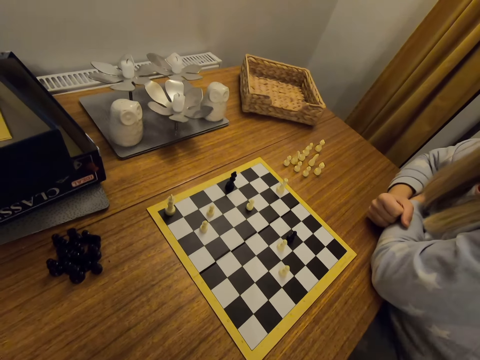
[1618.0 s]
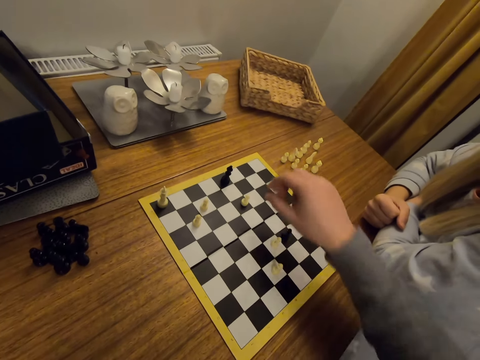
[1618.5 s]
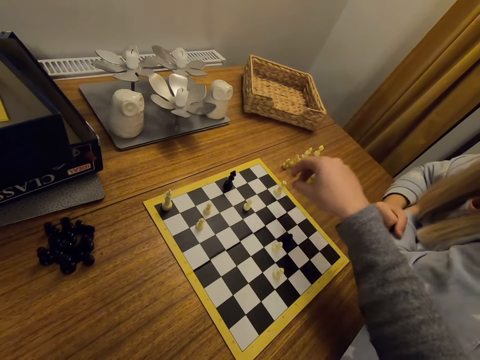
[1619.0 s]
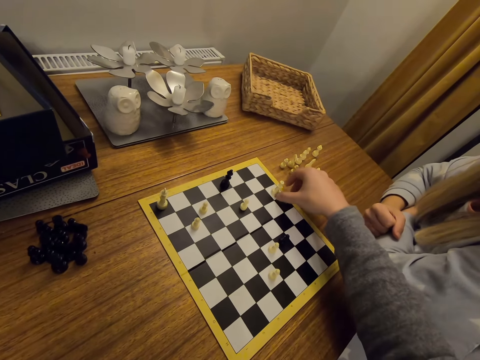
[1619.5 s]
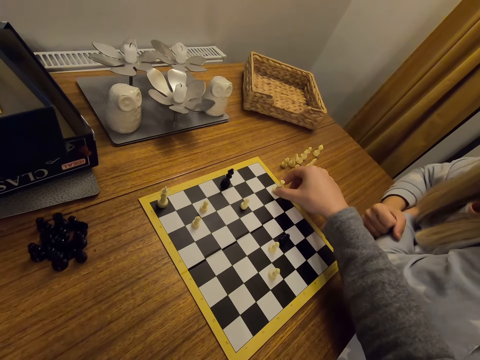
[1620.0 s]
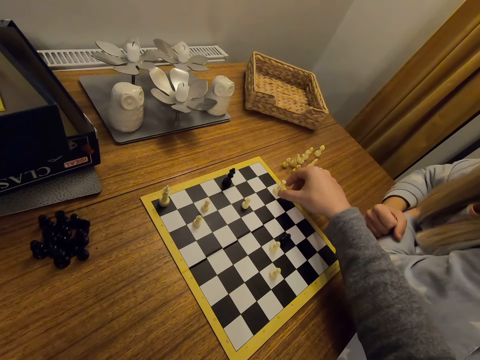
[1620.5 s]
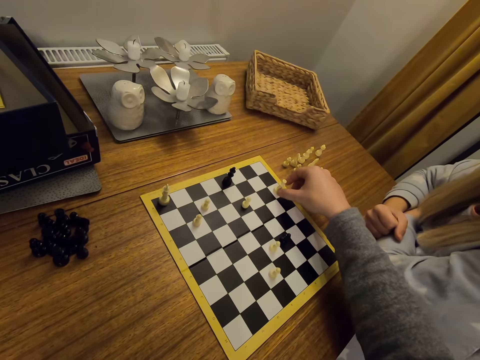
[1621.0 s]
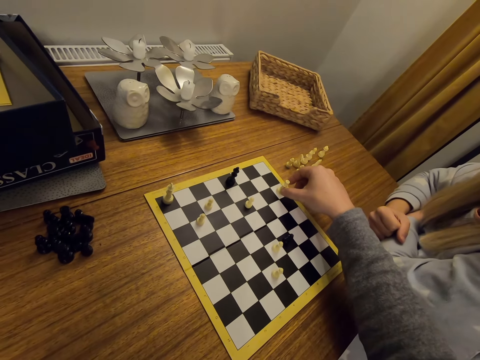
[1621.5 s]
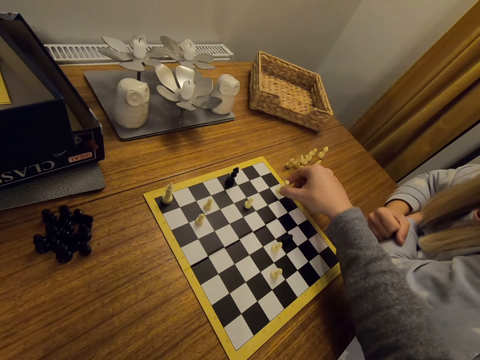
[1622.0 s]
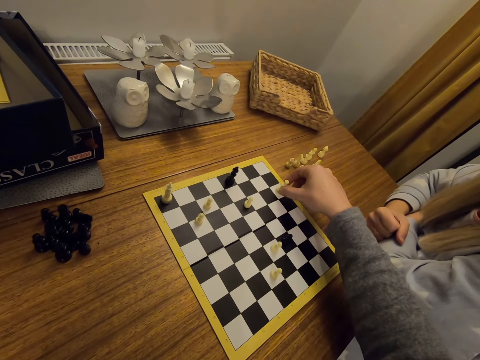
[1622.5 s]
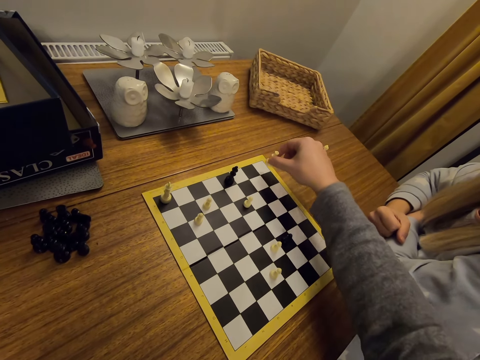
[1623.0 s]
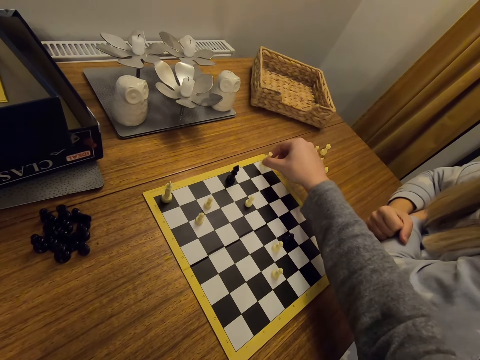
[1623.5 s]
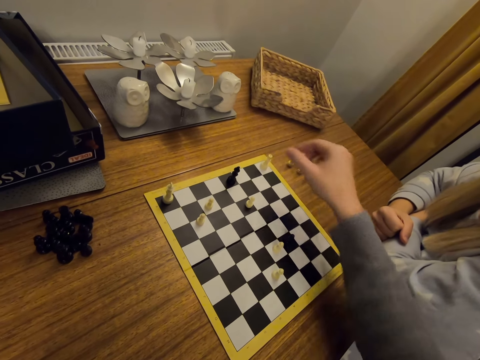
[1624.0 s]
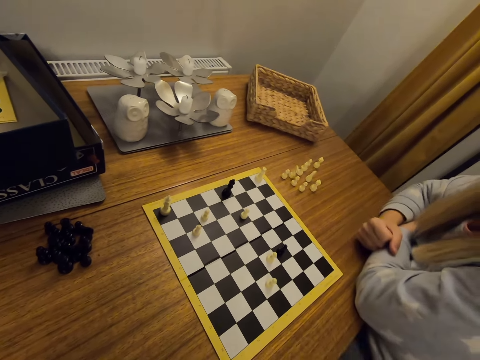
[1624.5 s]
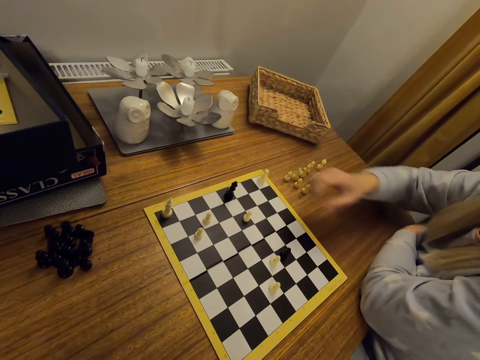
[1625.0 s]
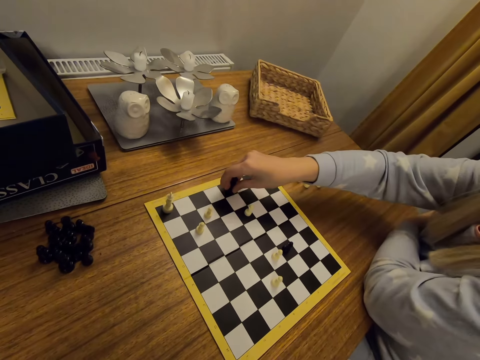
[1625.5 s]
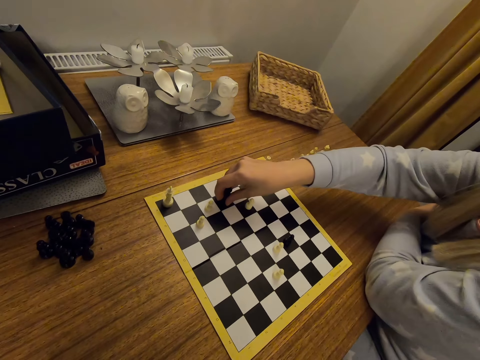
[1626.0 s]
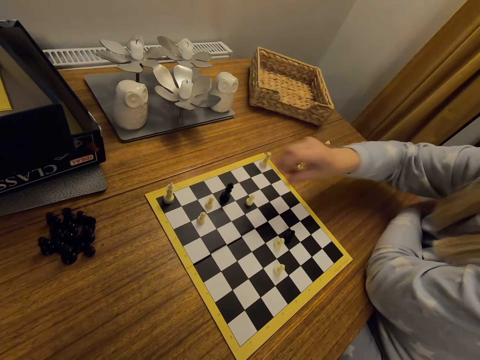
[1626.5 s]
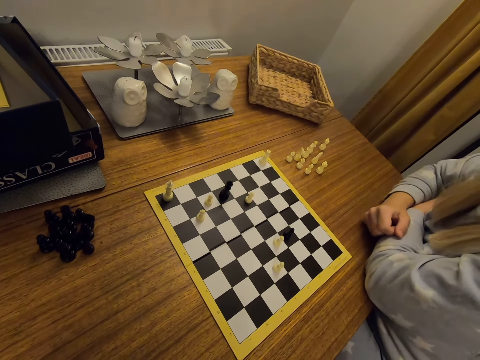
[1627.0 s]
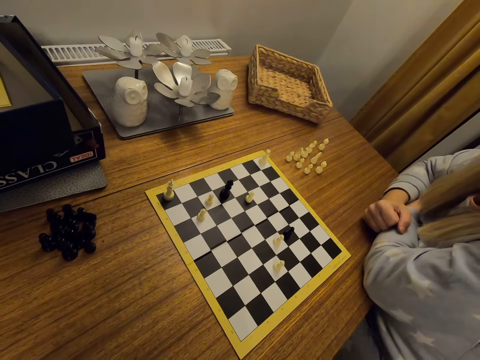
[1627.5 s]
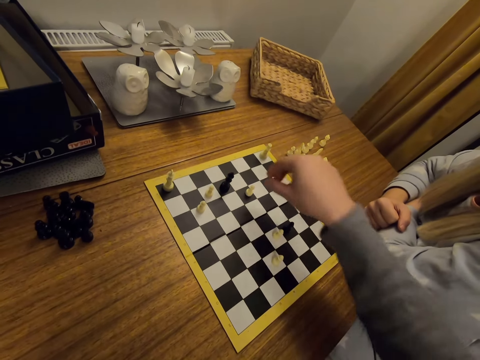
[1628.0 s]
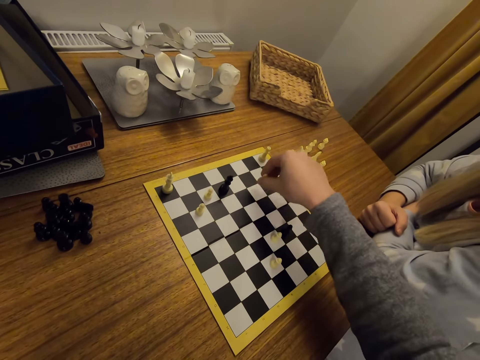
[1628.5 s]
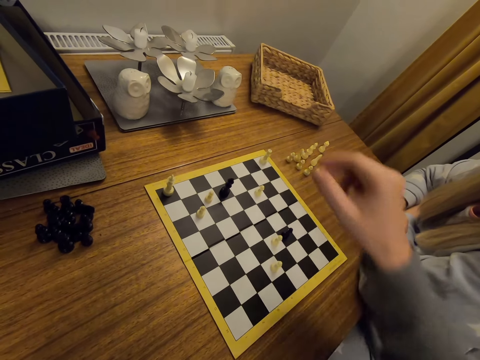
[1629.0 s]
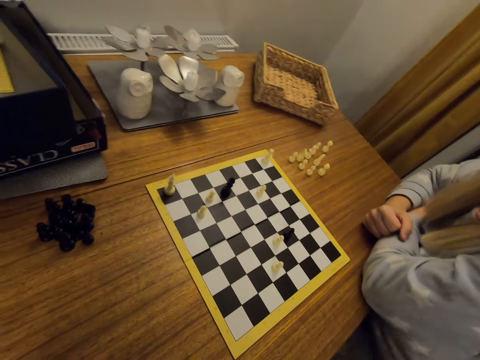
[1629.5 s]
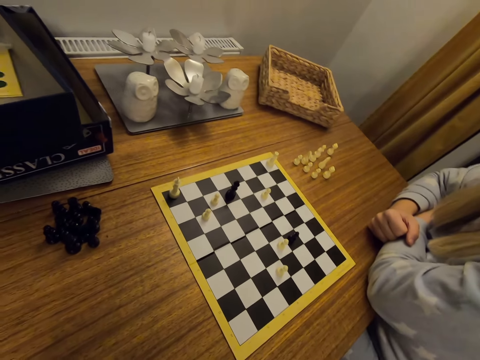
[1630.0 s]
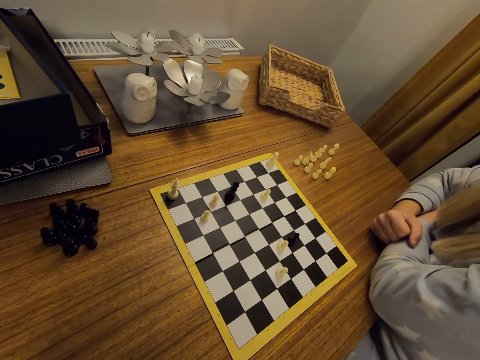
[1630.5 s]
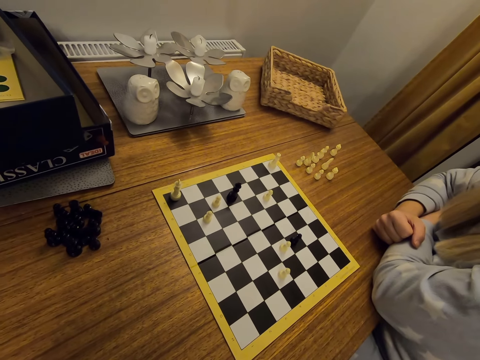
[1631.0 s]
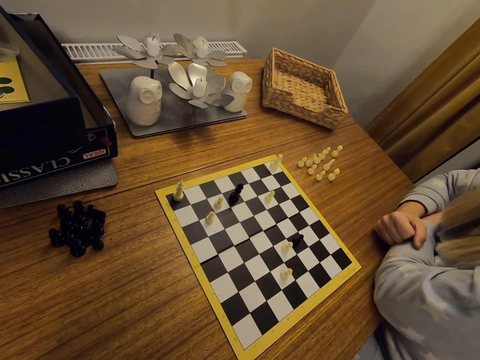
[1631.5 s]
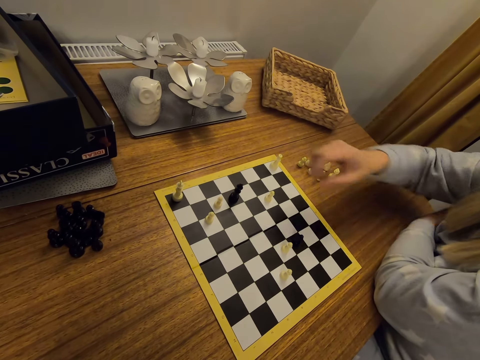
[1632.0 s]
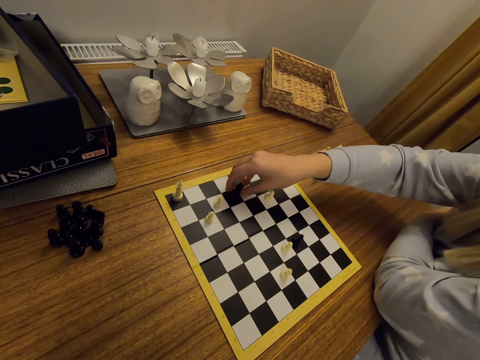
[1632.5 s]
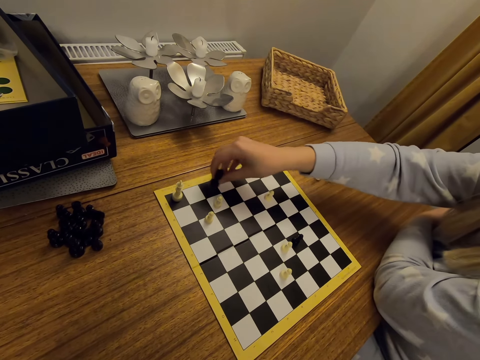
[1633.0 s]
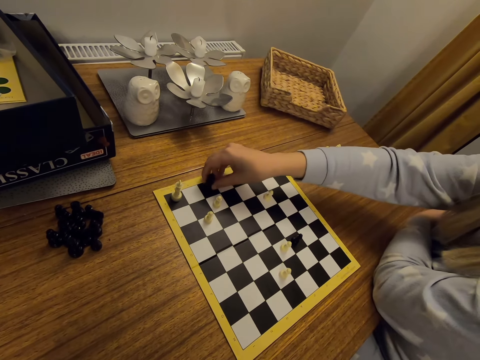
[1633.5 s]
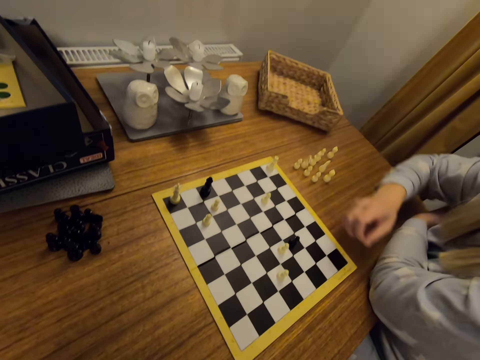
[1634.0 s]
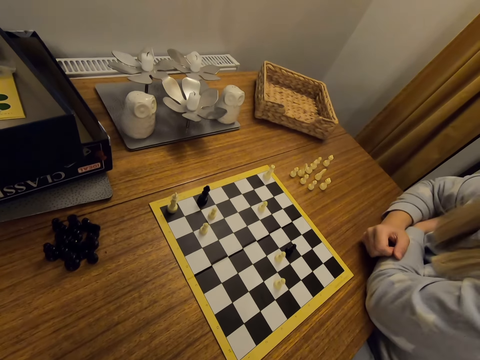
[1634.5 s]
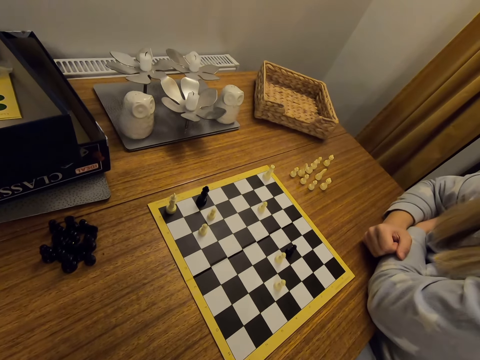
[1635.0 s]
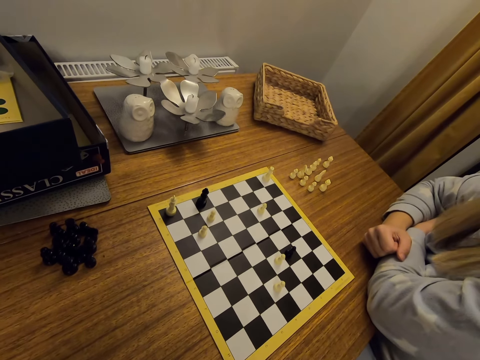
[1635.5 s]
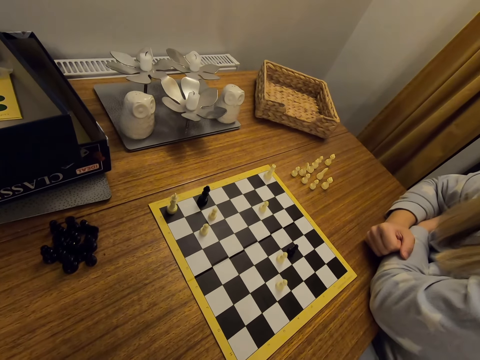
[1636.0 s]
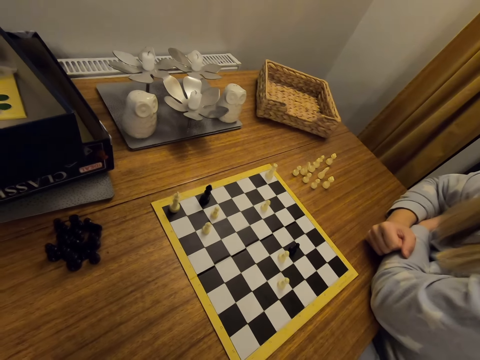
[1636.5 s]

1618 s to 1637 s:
The camera wearer moves a chess piece on a board. They play chess. A person moves a chess piece on the board. The camera wearer moves a chess piece on the board. They look around. The person moves a chess piece on the board and puts a hand on a table.

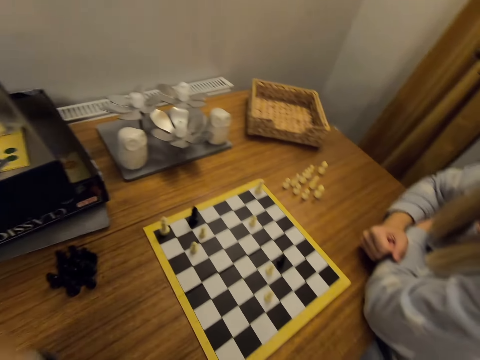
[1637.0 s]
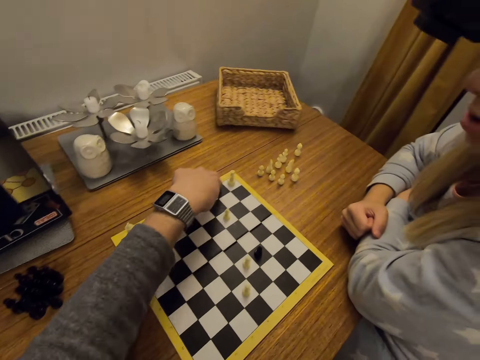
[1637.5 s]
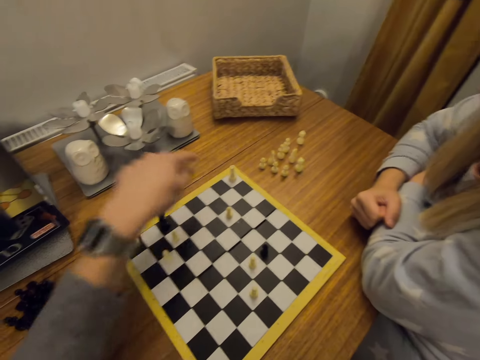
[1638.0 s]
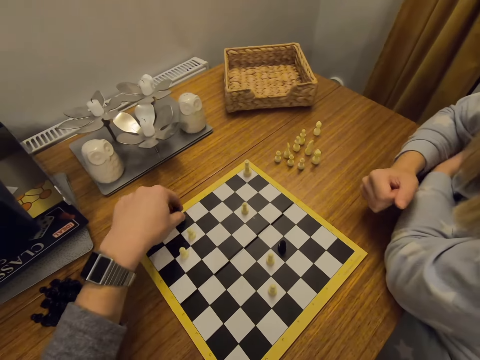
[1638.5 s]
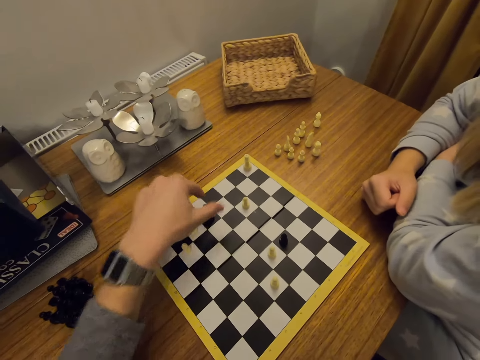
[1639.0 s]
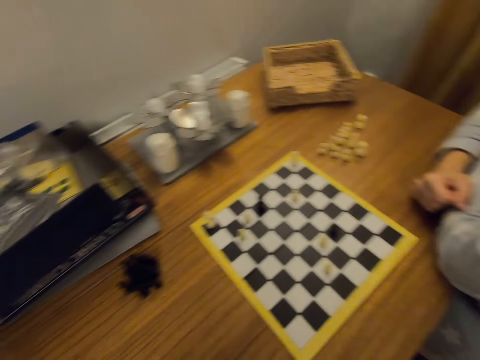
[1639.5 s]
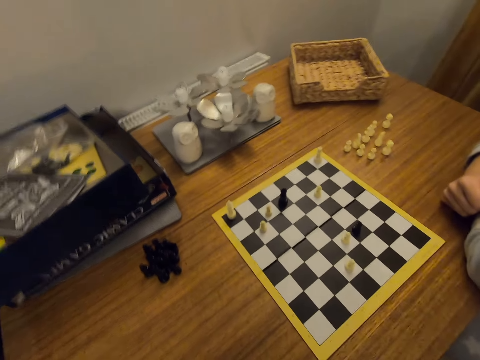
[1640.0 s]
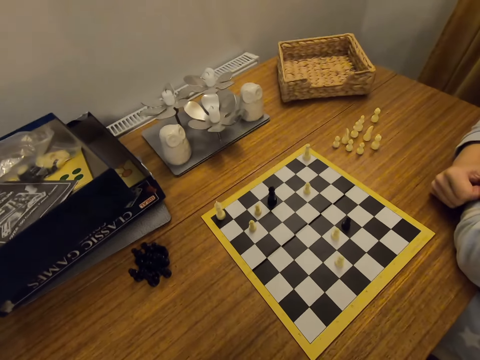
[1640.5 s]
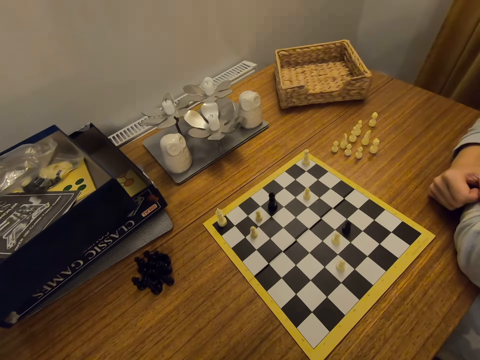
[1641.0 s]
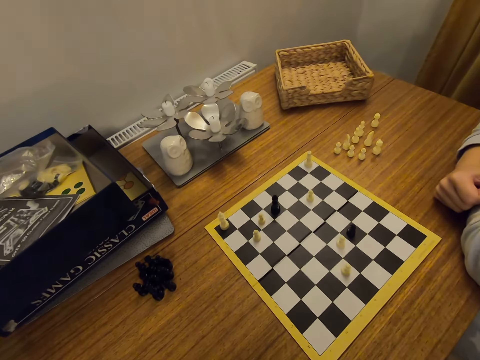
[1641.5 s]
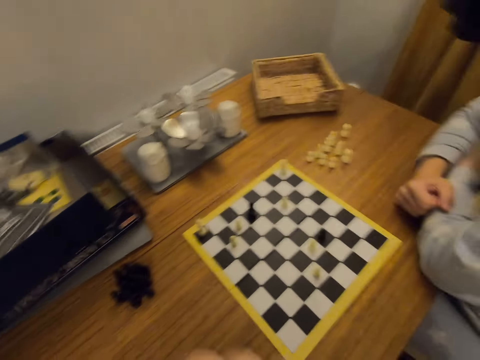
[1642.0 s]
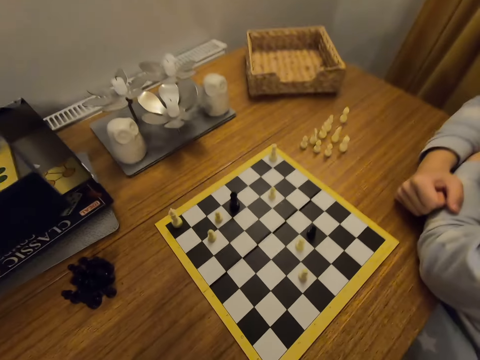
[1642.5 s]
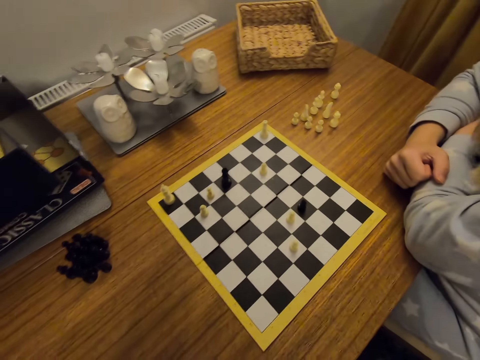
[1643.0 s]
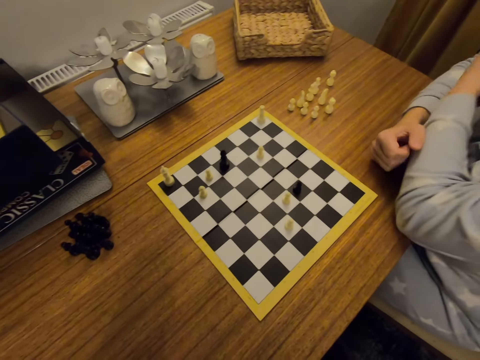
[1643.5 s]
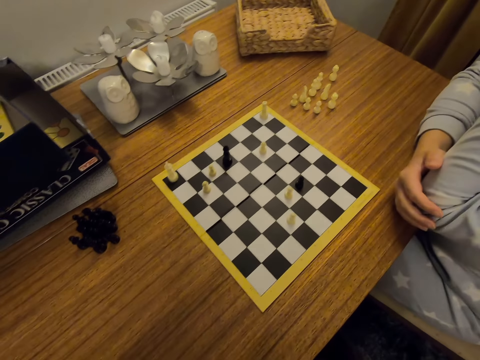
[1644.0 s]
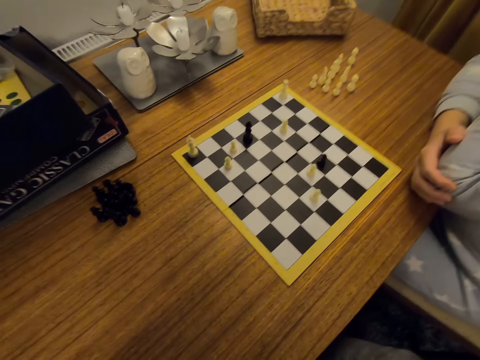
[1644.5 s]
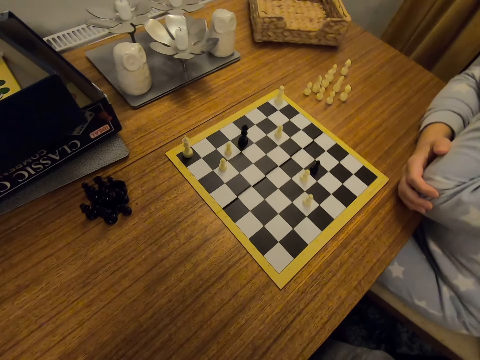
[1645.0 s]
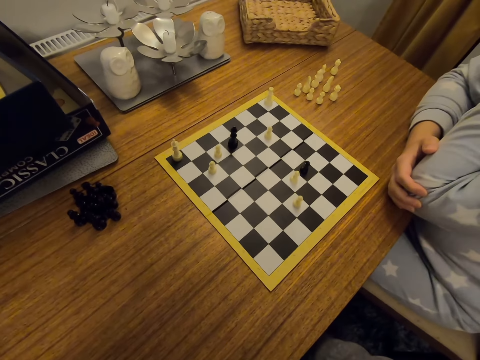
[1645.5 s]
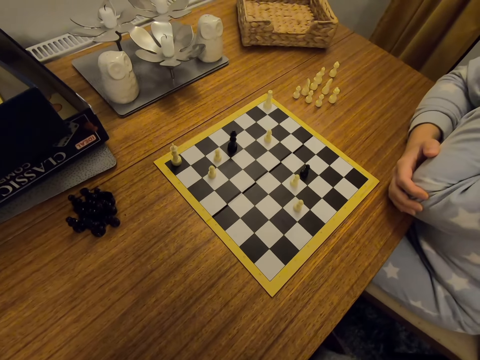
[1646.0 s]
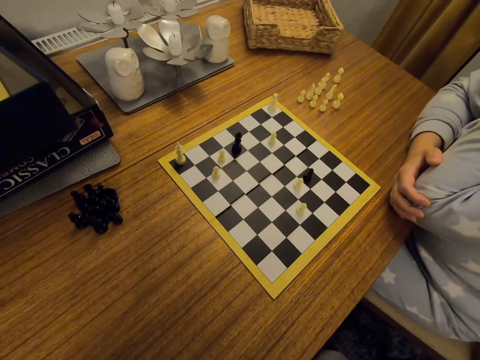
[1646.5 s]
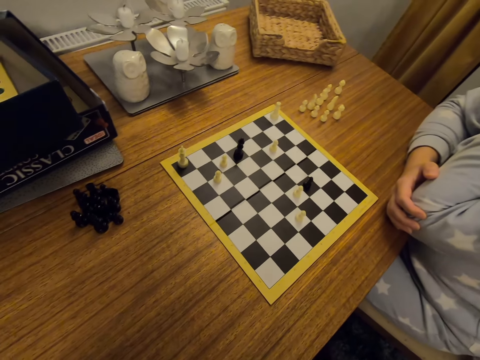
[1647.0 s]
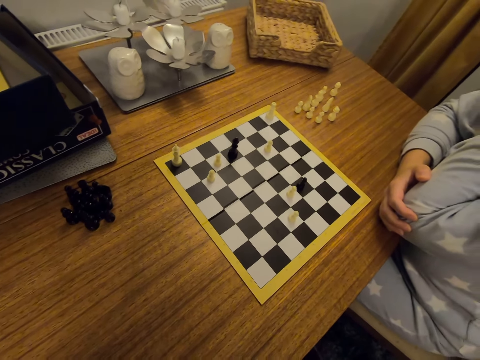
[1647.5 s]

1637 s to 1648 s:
The camera wearer points on a chess board. They move a chess piece on the board. They sway a hand. A person touches the face.
